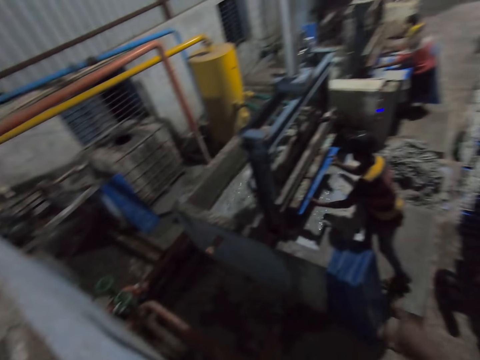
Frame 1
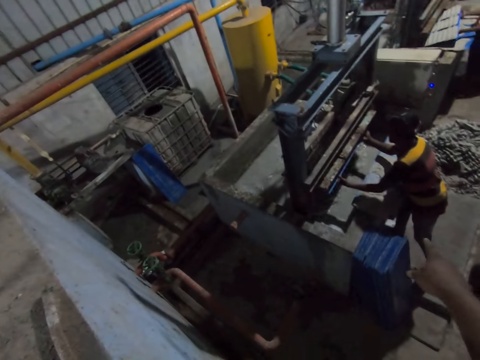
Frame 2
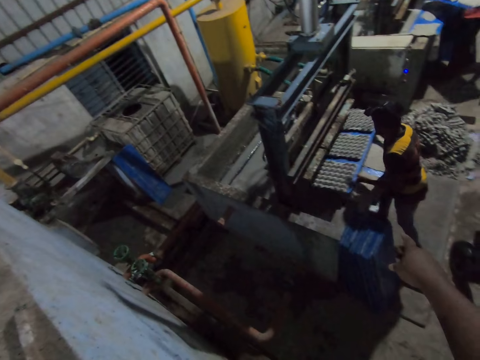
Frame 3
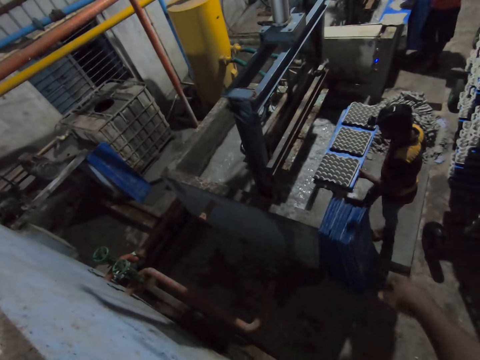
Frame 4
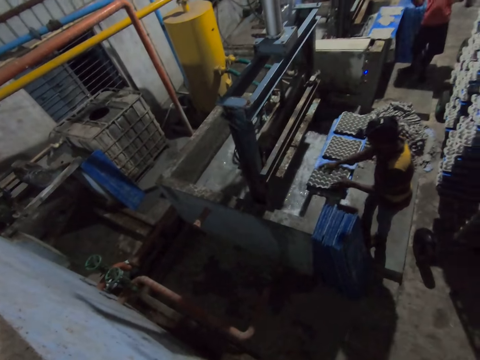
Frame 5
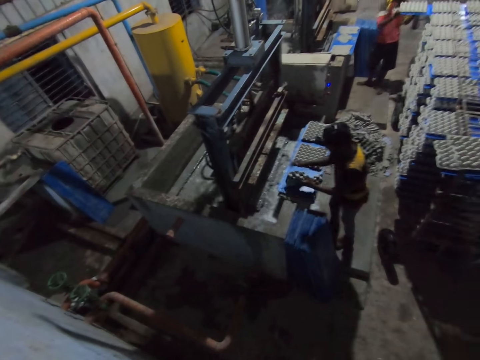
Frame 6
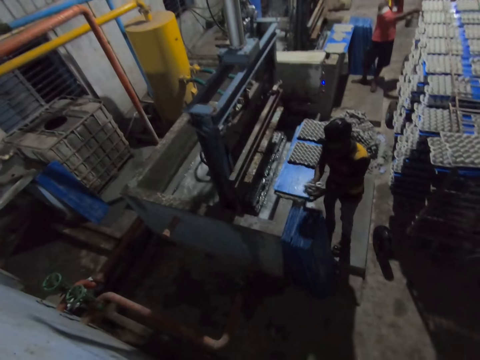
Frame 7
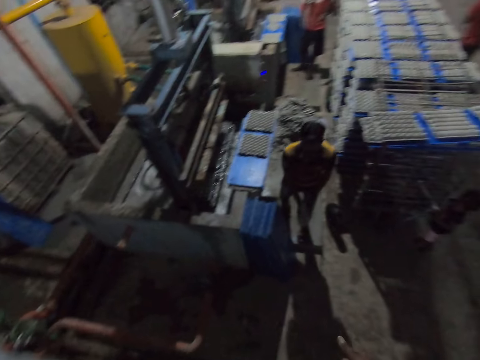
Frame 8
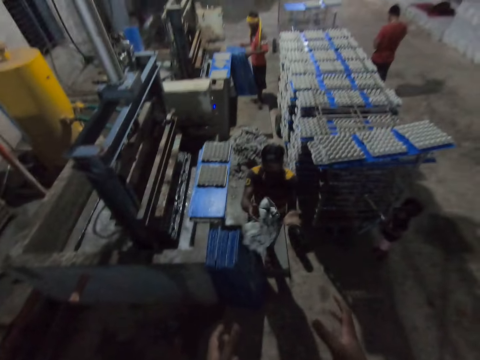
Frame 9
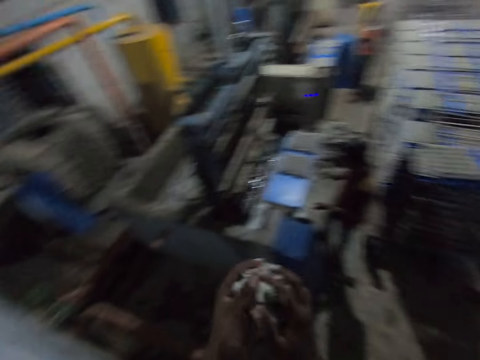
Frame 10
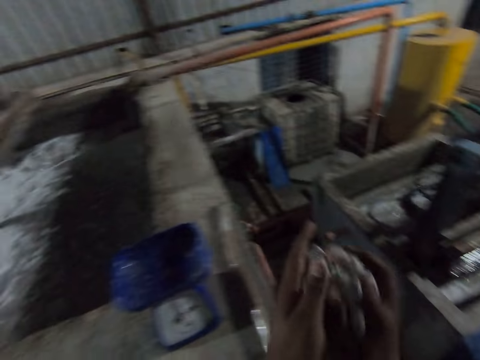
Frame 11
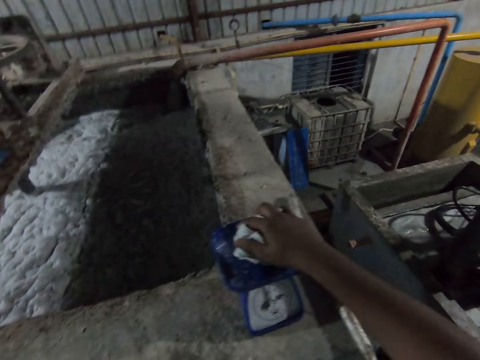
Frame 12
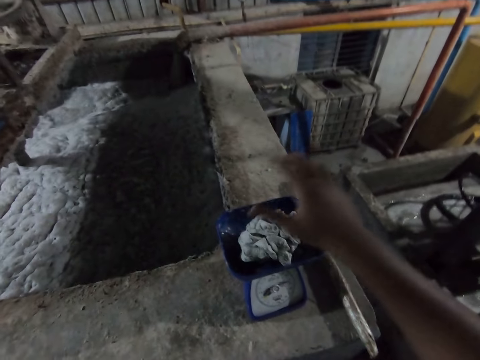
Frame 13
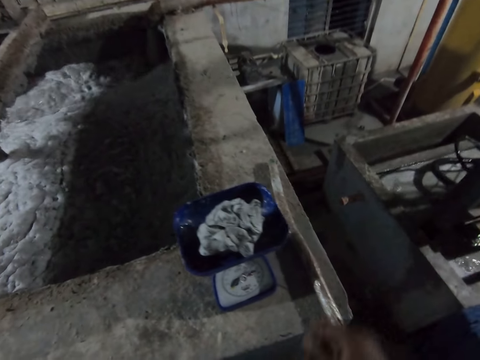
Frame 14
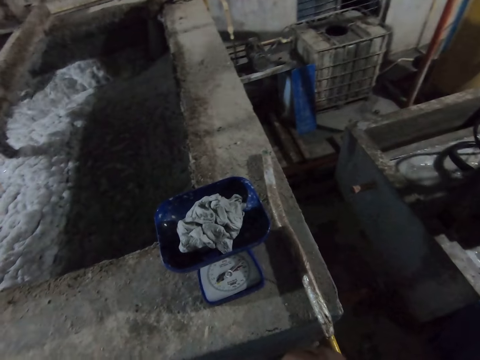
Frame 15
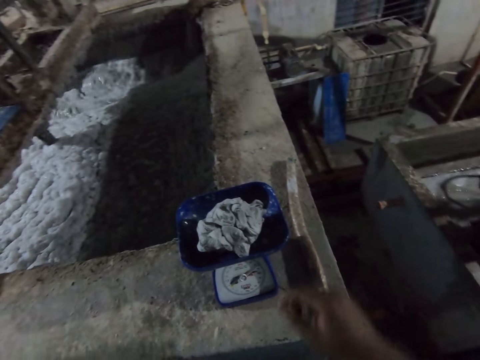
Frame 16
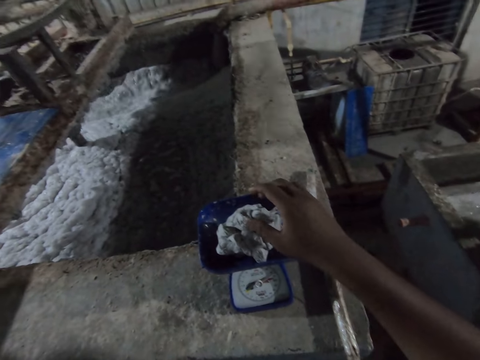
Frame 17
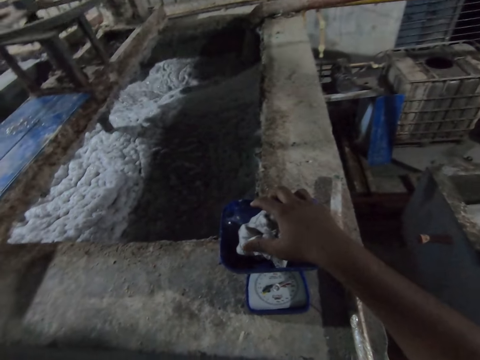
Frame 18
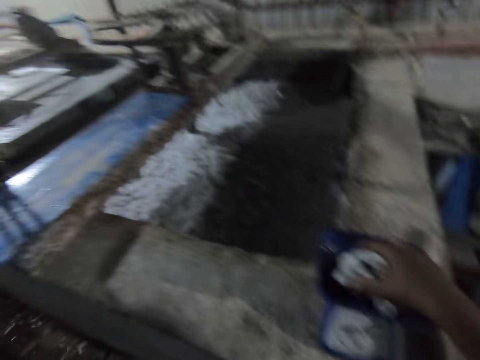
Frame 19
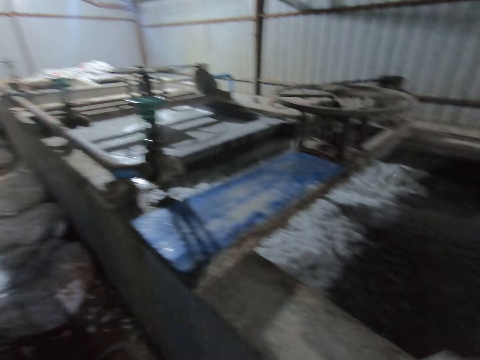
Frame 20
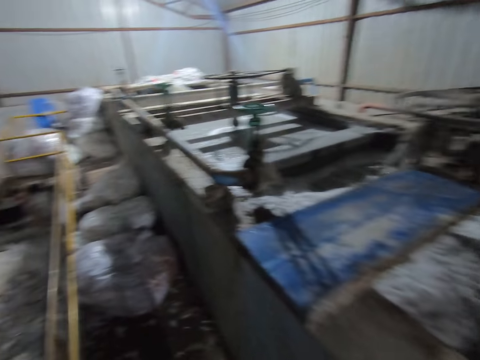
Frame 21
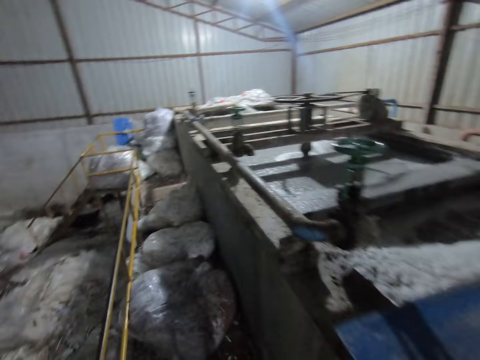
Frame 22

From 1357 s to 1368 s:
A man puts the PVC sheet in the pulp molding machine with both hands. Another man removes some egg trays with the PVC sheet in both hands from the pulp molding machine. The first man removes some egg trays with the PVC sheet in both hands from the pulp molding machine, drops the egg trays with the PVC sheets on the PVC sheet with both hands, and squeezes an egg tray on the PVC sheet with both hands. The other man drops the egg trays with the PVC sheets on the rack with both hands. The first man throws the squeezed egg tray towards the camera wearer. The camera wearer catches the squeezed egg tray with both hands. The other man picks up a PVC sheet from the PVC sheets on the ground with both hands. The camera wearer drops the squeezed egg tray on a weighing scale with his right hand. He looks at the weighing scale. He picks up the compressed egg carton from the scale with his right hand.

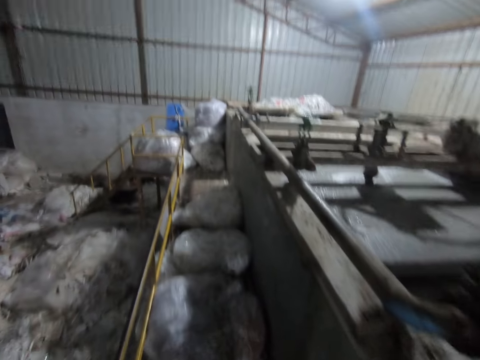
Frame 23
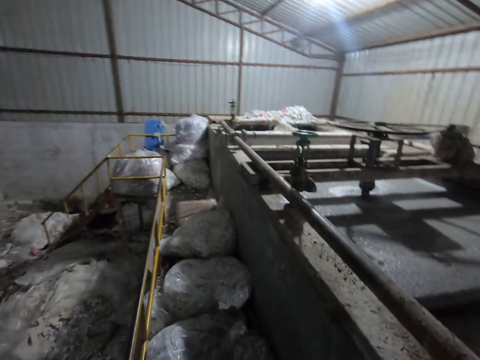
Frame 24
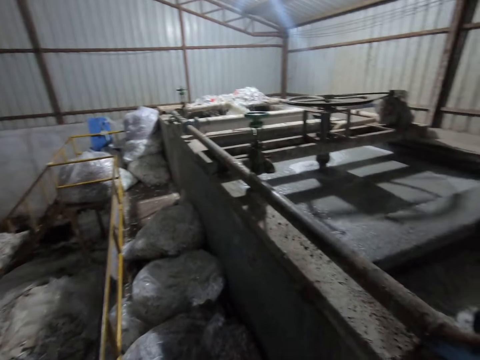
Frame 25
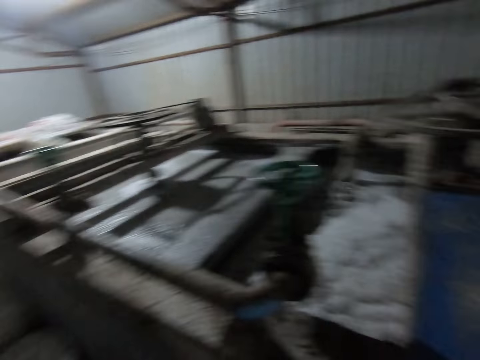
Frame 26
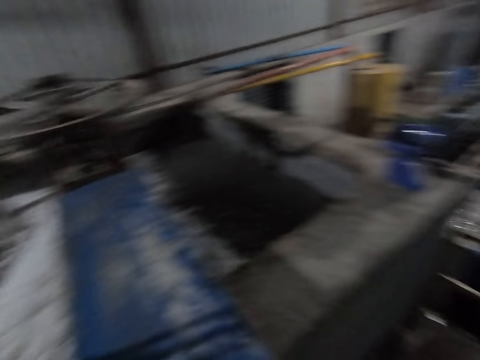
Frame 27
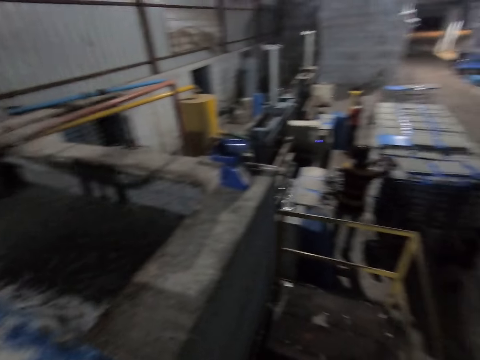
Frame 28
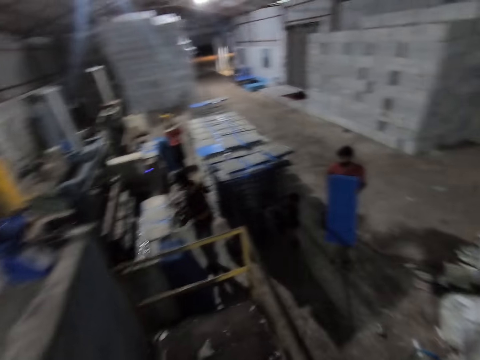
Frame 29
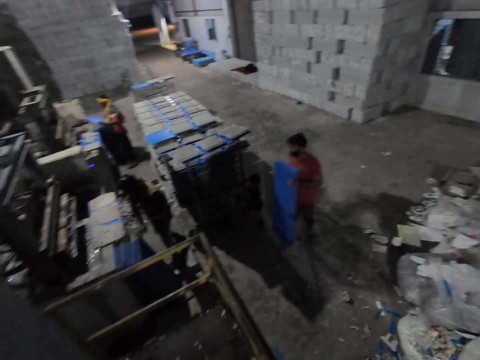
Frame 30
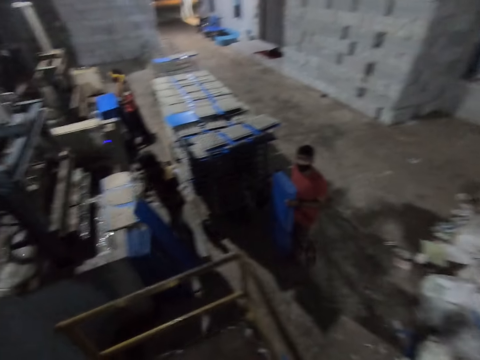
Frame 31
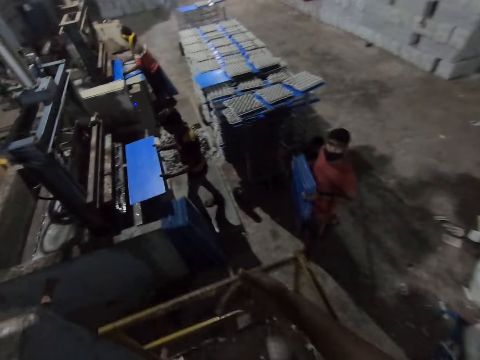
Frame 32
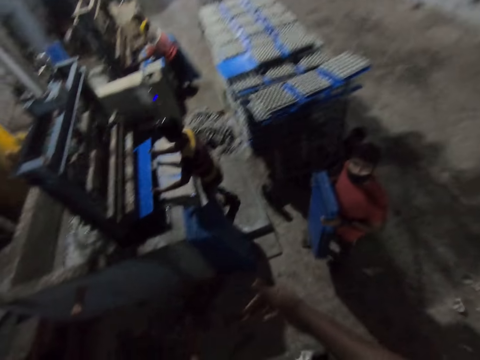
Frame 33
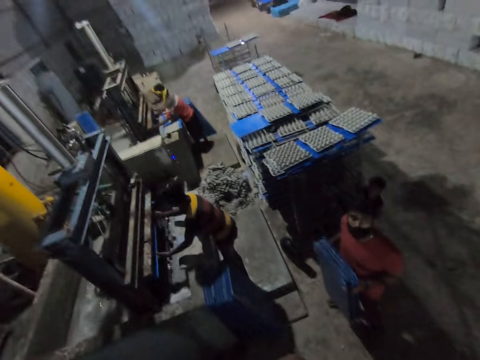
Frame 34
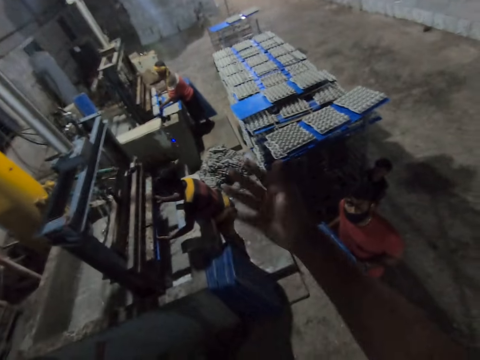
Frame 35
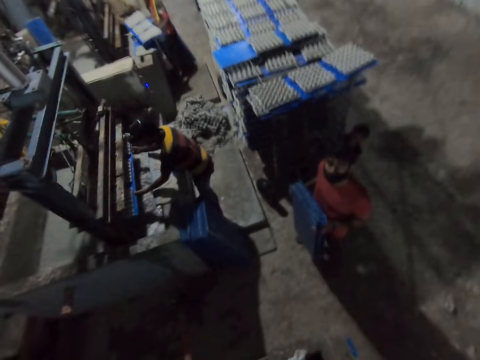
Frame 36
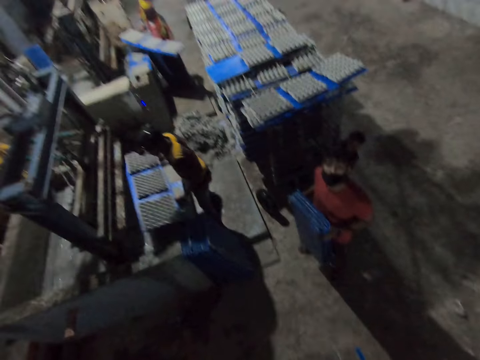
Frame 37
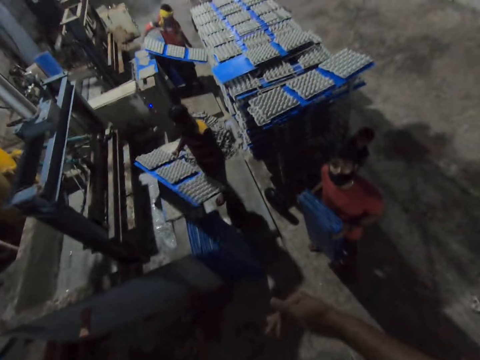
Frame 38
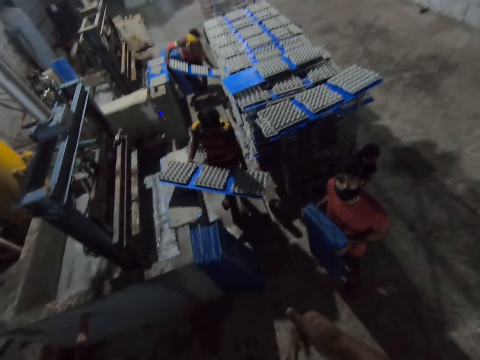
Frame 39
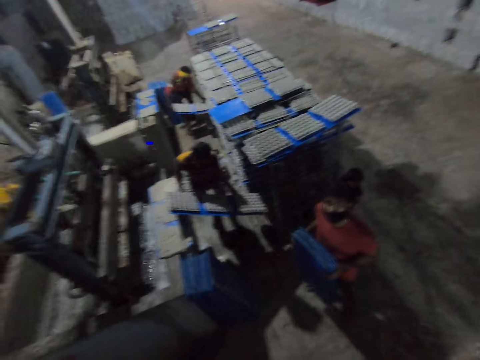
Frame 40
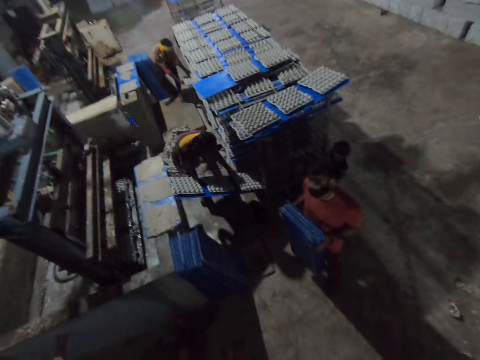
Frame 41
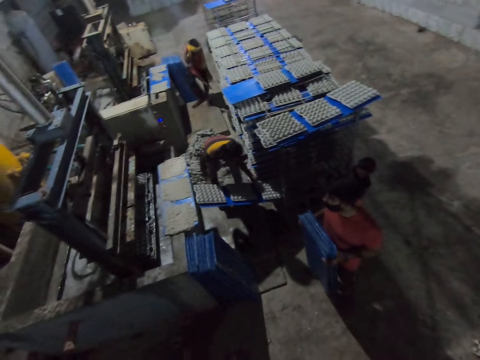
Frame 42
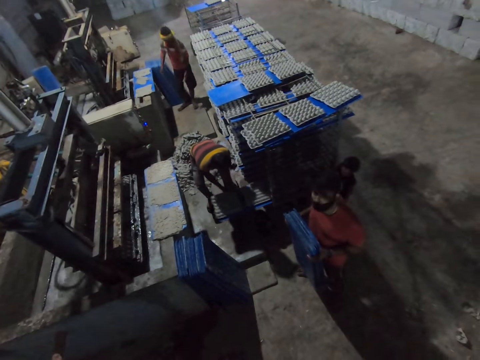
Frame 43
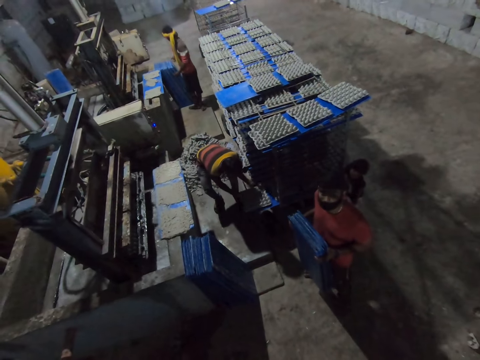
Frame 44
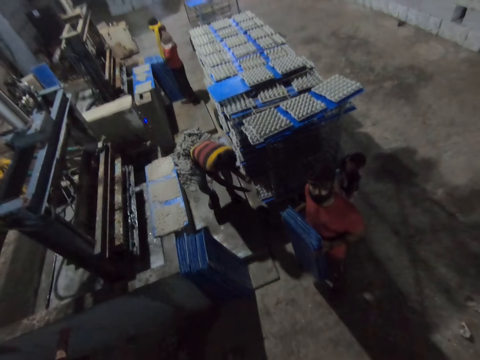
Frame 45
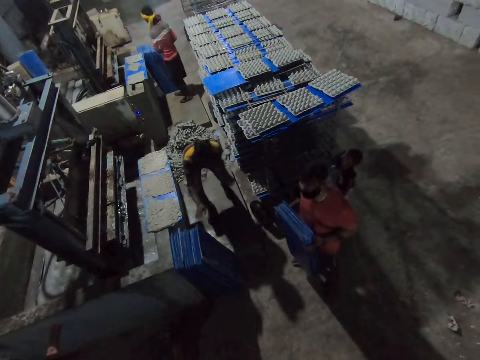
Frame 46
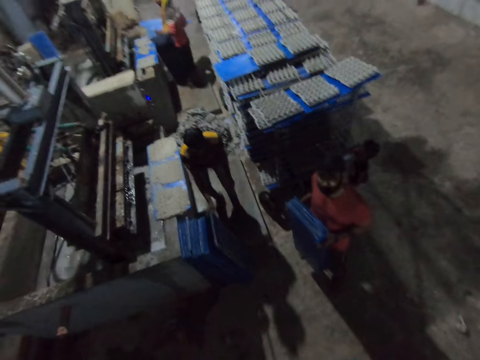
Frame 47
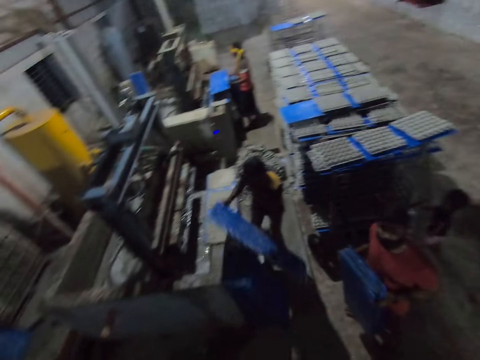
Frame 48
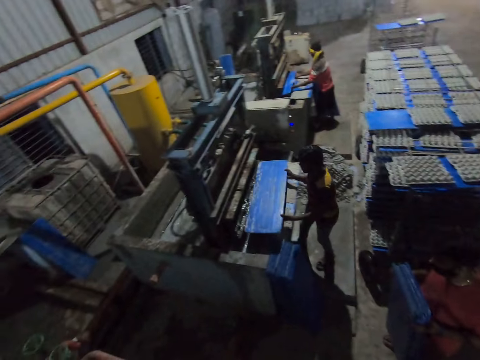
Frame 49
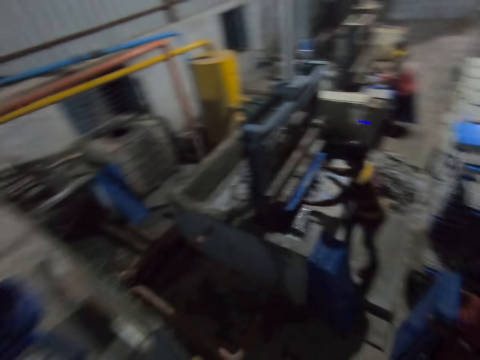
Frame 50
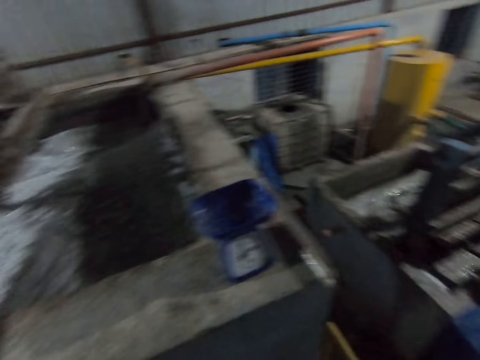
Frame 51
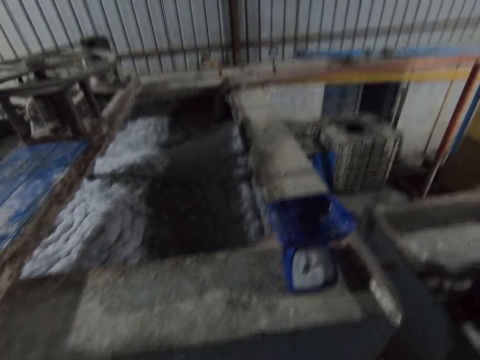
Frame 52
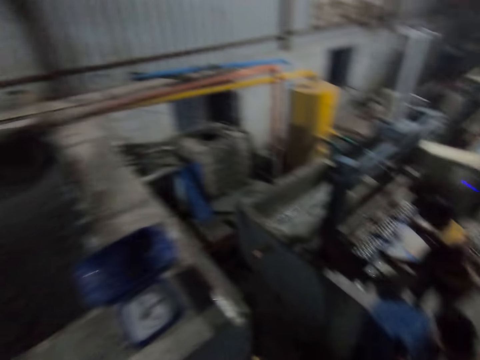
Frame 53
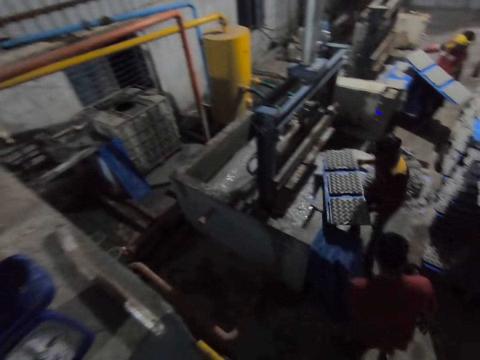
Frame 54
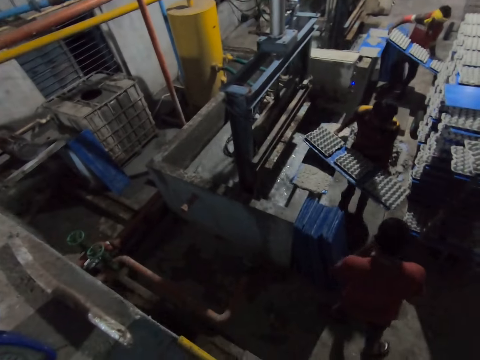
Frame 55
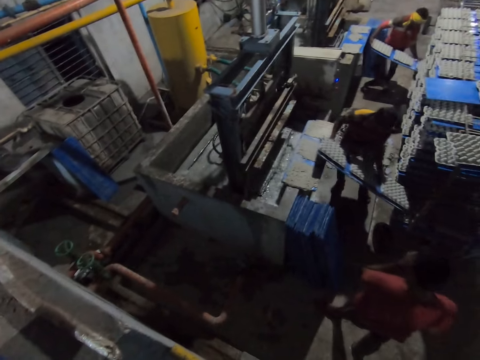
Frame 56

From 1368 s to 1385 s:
The camera wearer walks around. He throws the compressed egg carton into a paper pulp machine with his right hand. He turns around. A man picks up a plastic board leaning against the tray moulding machine with both hands. Another man holds a bunch of plastic board with both hands. The camera wearer interacts with the second man. A third man pulls a plastic board leaning against the tray moulding machine with his right hand, and picks up the plastic board leaning against the tray moulding machine with both hands. The first man inserts the plastic board into the tray moulding machine with both hands. The third man inserts the plastic board into the tray moulding machine with both hands. The camera wearer moves his hands around. The first man removes the plastic board containing egg cartons from the tray moulding machine with both hands. The third man removes the plastic board containing egg cartons from the tray moulding machine with both hands, and holds egg crate papers. The first man inserts the plastic board containing egg cartons into the trolley with both hands. The third man inserts the plastic board containing egg cartons into the trolley with both hands. The first man picks up a plastic board leaning against the tray moulding machine with both hands. The third man pulls a plastic board leaning against the tray moulding machine with his right hand. The first man picks up the plastic board leaning against the tray moulding machine with both hands, and inserts the plastic board into the tray moulding machine with both hands. The third man holds a holder, and inserts the plastic board into the tray moulding machine with both hands. The camera wearer turns around. The third man removes the plastic board containing egg cartons from the tray moulding machine with both hands. The first man inserts the plastic board containing egg cartons into the trolley with both hands. The third man holds egg crate papers.
